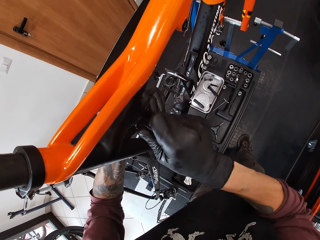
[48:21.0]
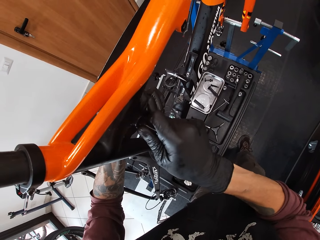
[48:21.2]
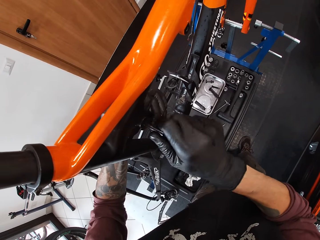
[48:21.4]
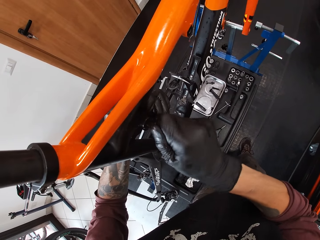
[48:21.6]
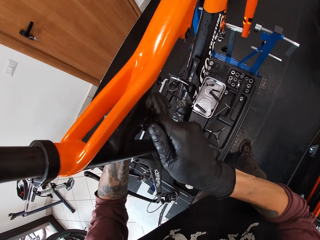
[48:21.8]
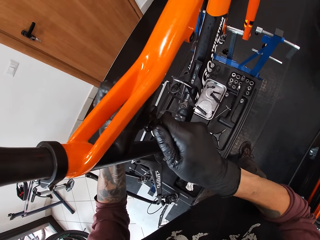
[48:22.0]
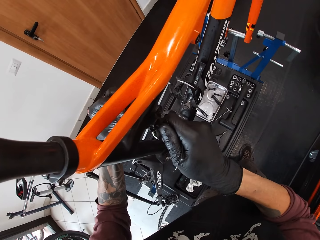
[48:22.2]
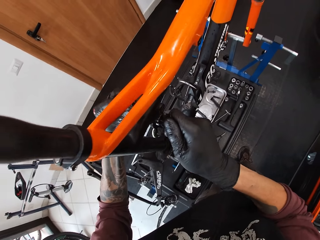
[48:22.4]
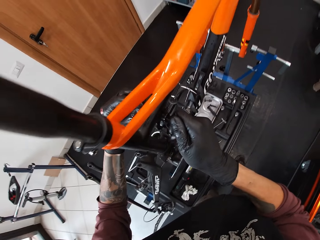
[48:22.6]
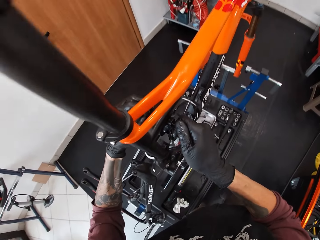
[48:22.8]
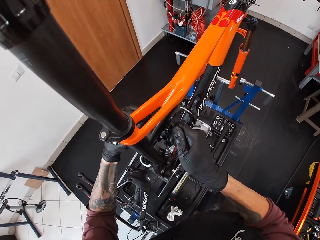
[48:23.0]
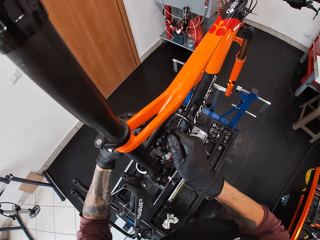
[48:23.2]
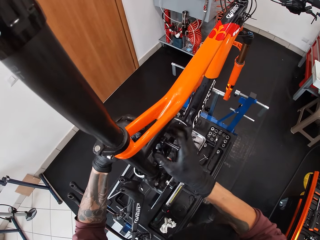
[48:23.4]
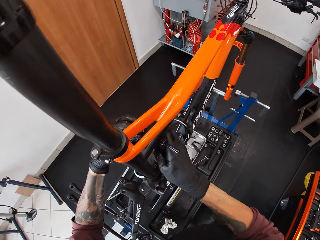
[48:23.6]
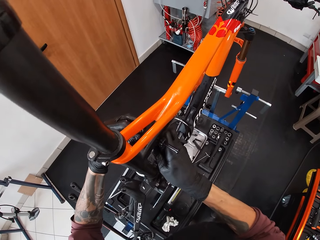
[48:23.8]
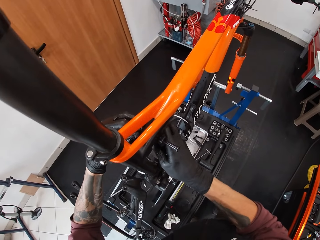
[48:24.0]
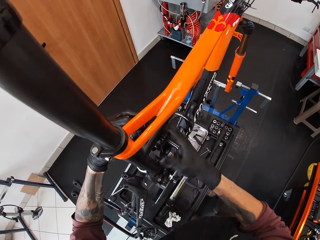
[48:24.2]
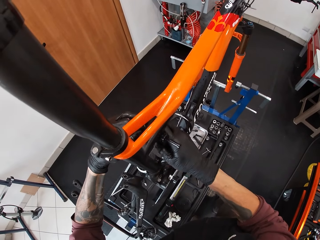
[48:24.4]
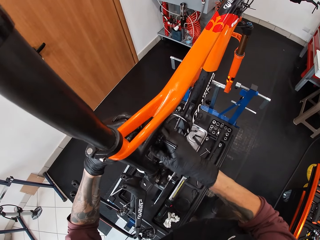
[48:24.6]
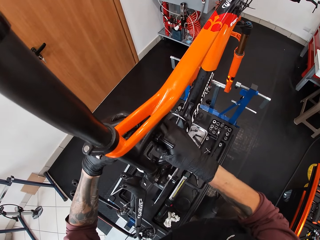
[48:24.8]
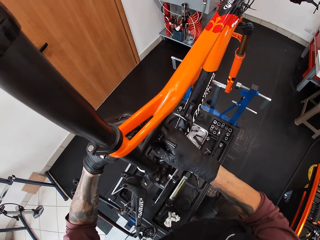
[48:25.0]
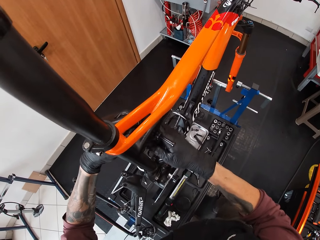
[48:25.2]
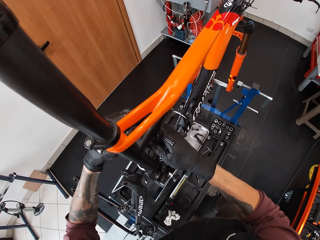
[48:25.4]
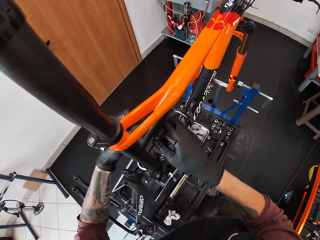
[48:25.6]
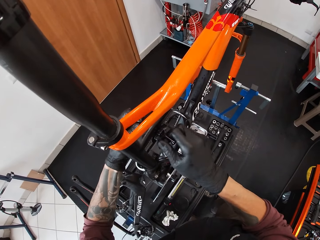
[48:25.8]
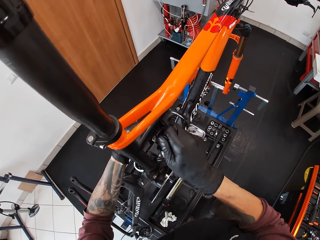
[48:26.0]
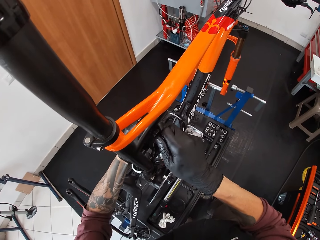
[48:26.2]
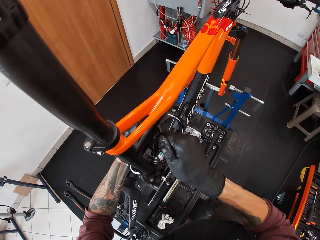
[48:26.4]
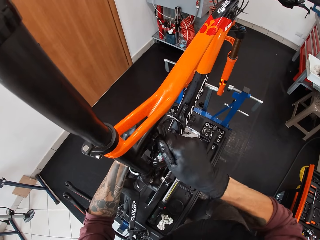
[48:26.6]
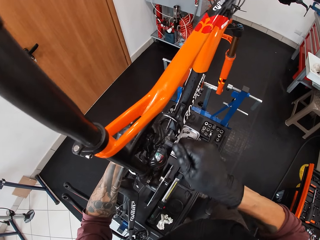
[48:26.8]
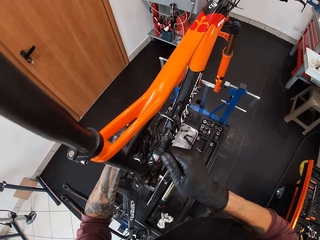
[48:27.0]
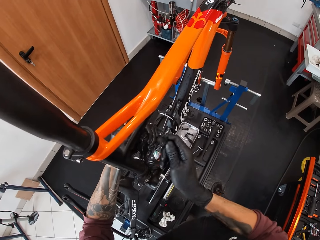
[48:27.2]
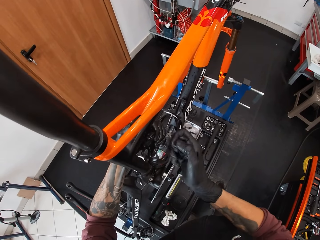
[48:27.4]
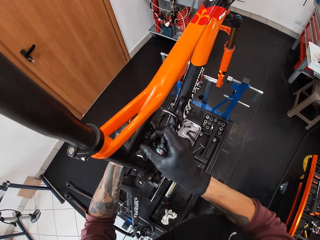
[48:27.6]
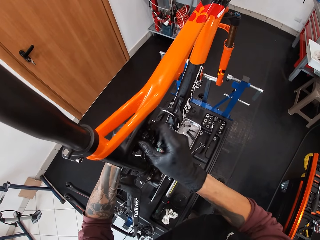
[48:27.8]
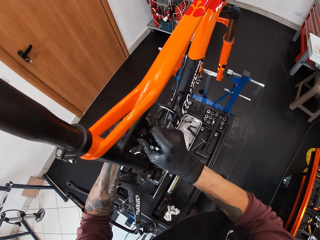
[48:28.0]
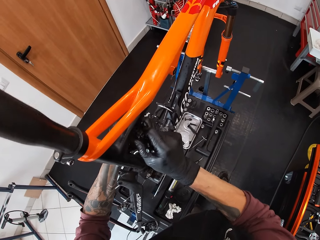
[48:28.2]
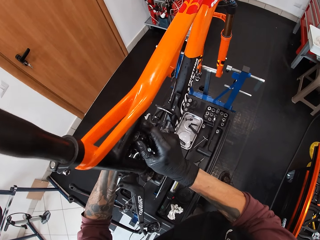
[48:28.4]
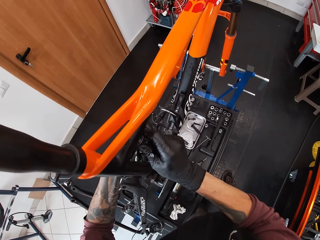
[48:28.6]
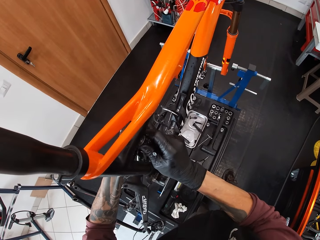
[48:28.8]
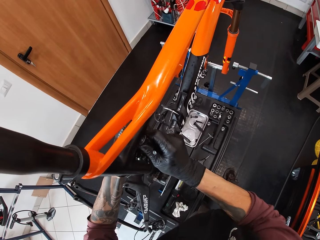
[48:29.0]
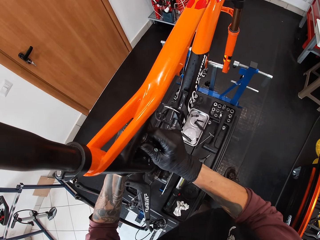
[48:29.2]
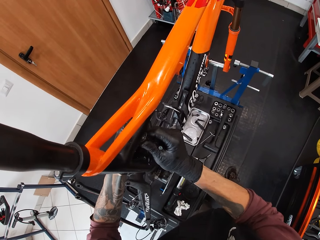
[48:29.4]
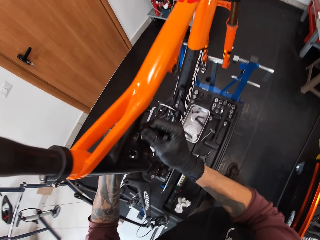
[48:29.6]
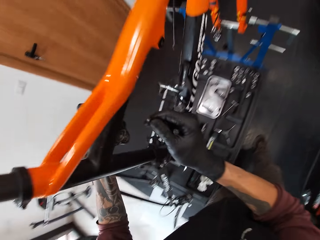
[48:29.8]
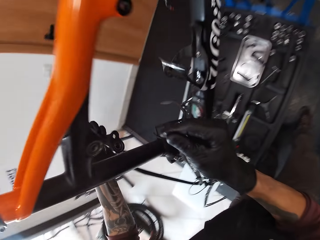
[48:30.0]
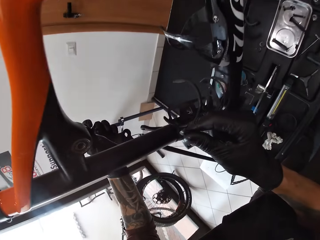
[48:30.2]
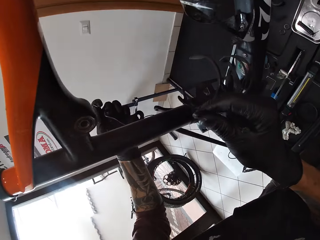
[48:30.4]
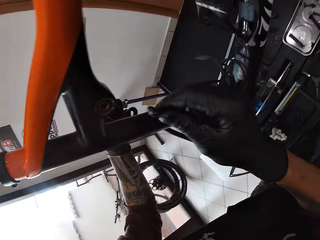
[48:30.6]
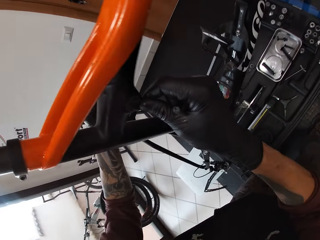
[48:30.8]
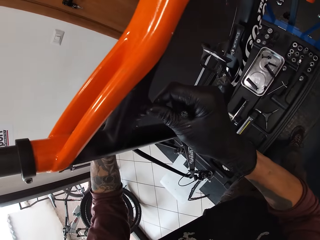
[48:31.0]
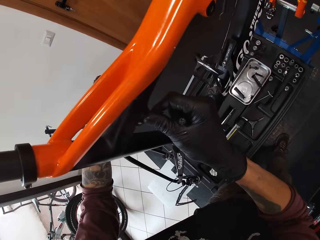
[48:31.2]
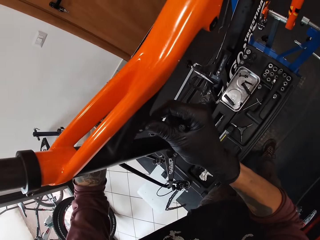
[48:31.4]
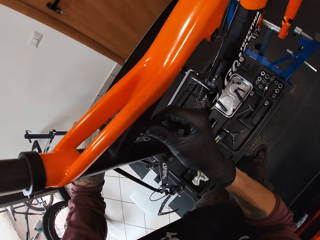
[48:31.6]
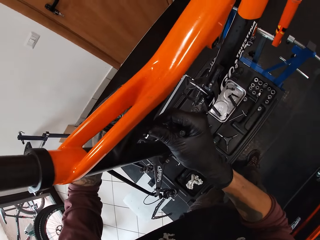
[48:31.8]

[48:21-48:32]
The camera wearer pulls out the bolt from the bicycle hole with his right hand. He removes the tool from the bicycle hole with his left hand.

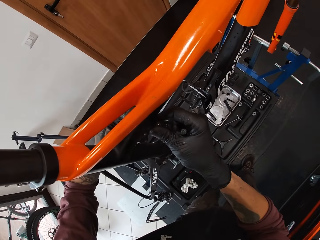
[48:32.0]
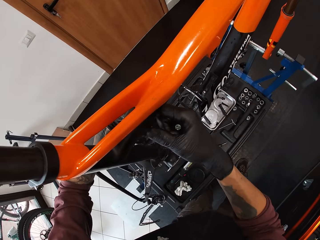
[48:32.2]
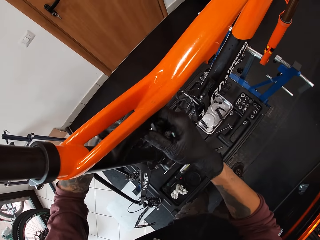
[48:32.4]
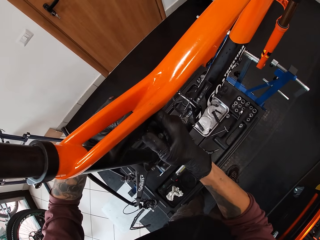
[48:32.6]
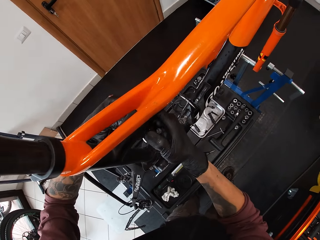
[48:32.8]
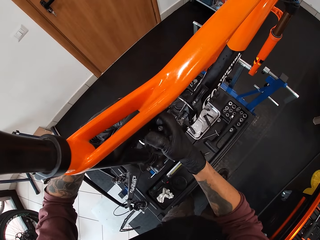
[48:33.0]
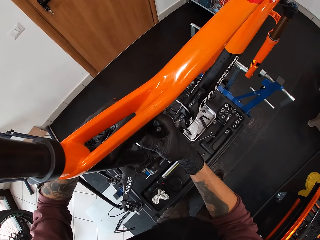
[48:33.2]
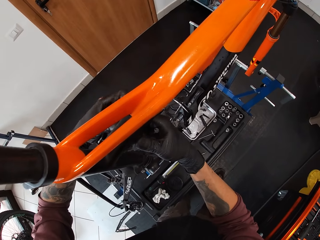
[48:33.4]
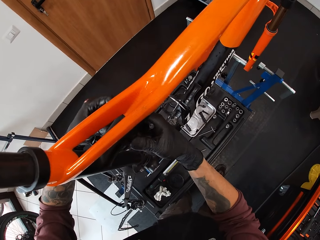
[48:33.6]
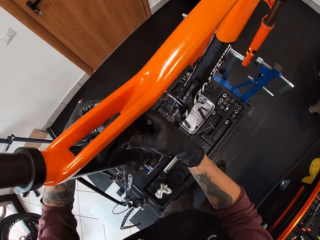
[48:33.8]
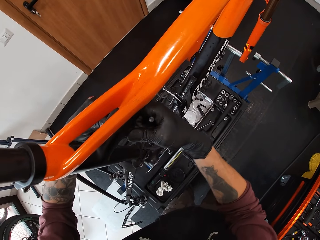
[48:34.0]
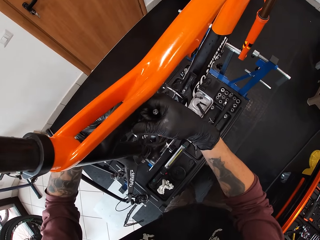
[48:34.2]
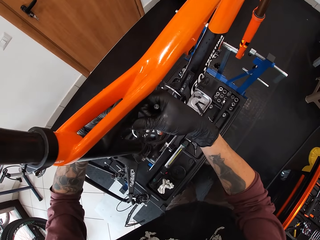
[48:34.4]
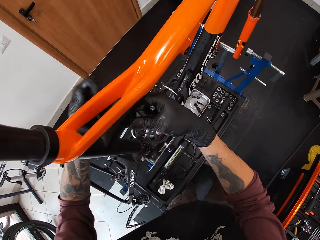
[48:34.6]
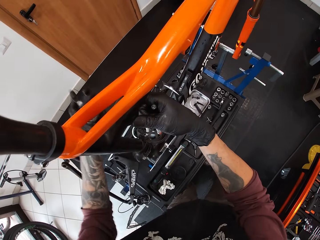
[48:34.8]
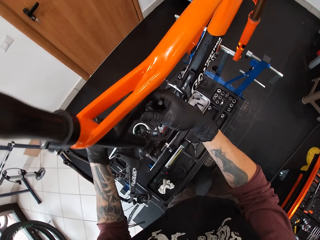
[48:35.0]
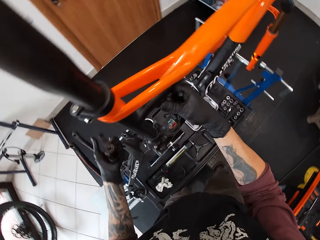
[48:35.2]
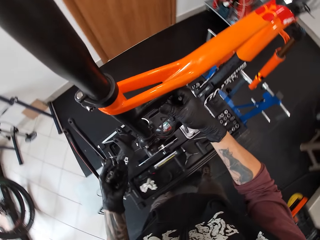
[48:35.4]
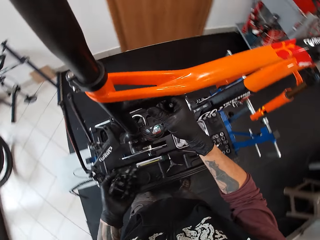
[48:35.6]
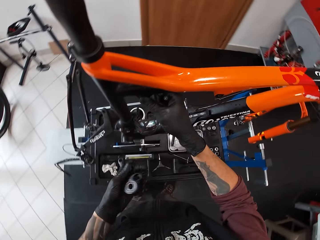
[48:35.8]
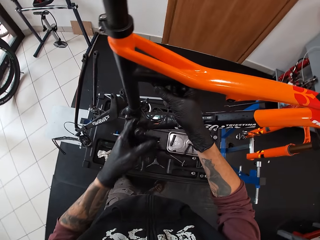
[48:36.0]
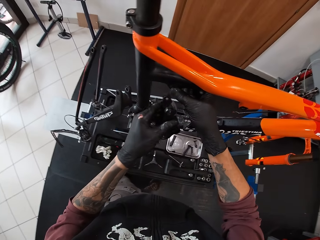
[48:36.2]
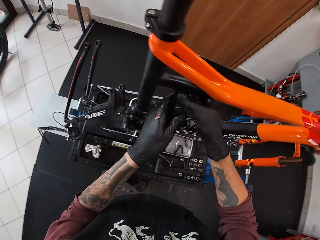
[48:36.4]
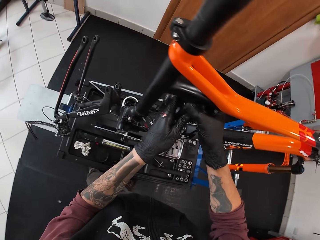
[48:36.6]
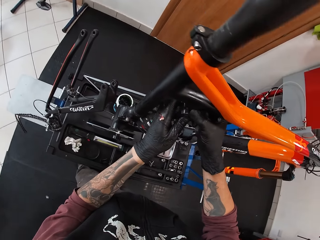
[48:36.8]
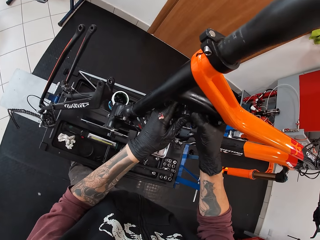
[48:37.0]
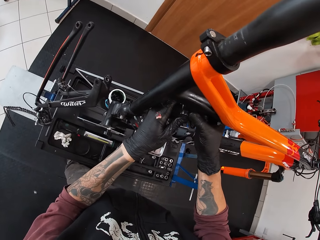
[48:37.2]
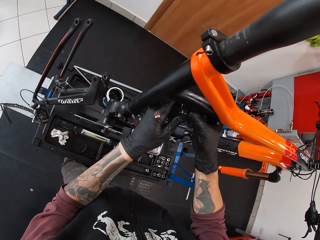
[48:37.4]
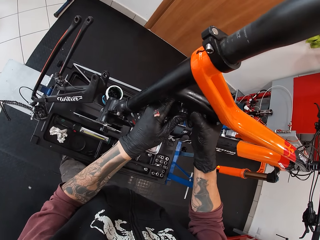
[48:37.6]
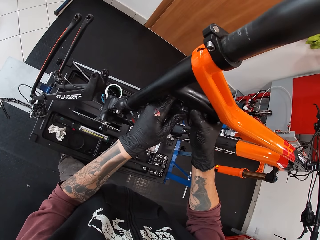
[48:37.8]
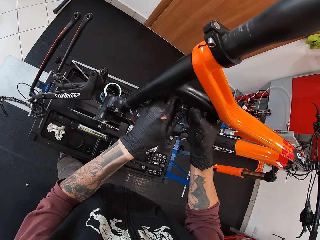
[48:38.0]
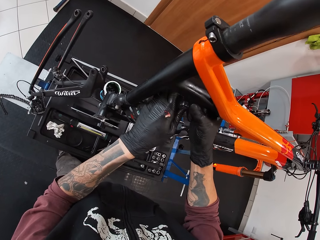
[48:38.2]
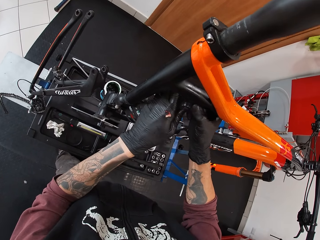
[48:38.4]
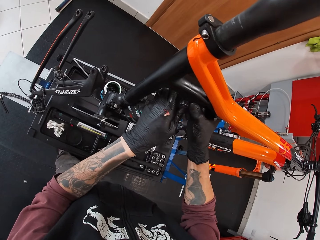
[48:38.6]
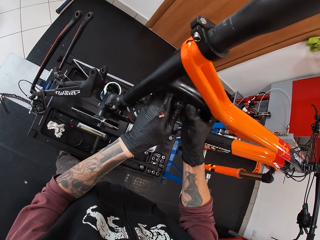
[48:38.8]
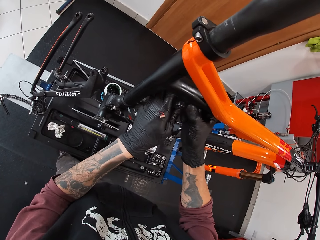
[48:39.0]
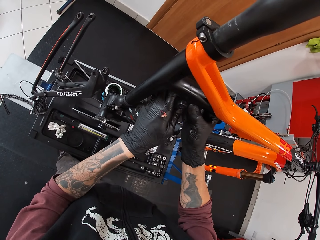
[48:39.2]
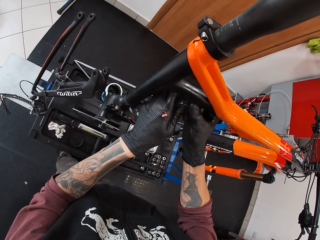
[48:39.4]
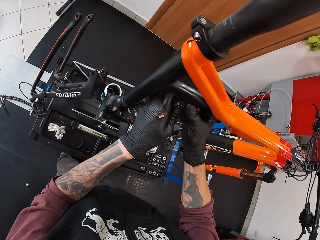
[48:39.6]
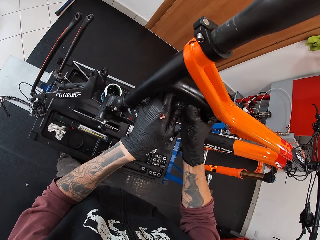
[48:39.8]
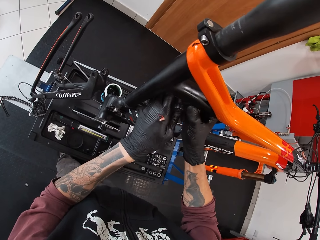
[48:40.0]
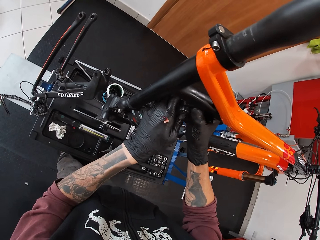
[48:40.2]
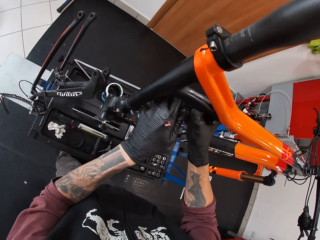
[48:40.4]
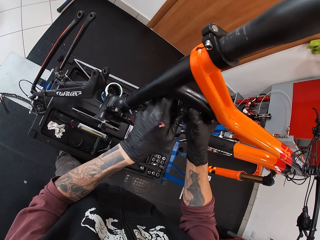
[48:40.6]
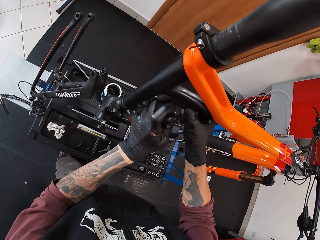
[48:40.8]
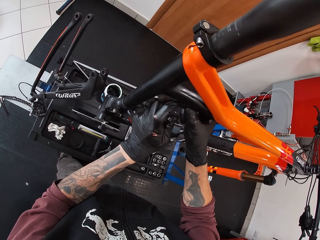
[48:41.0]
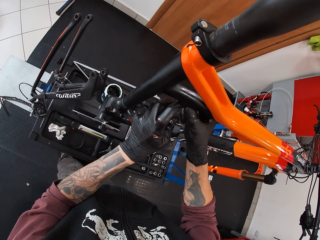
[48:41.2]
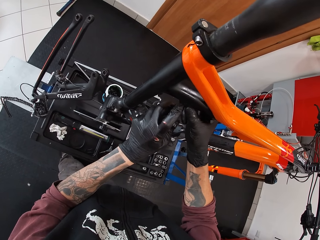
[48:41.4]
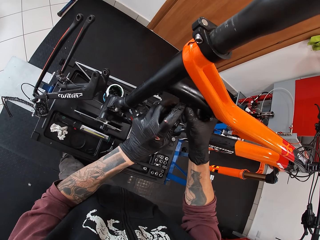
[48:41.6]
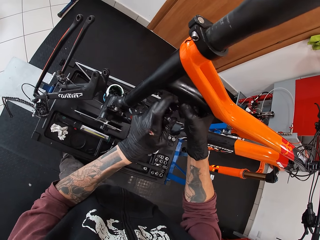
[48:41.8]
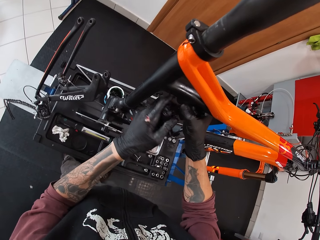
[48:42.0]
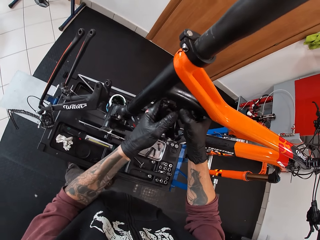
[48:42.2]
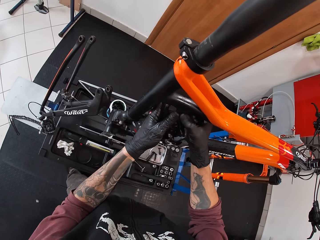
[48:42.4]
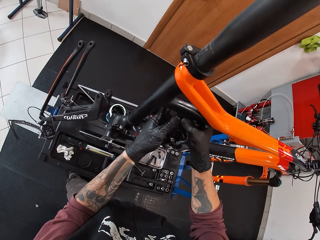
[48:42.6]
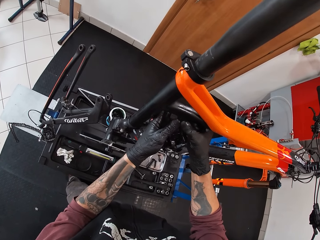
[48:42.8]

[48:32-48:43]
The camera wearer holds the bicycle hole together. They fix the tool between the bicycle hole with both hands.
